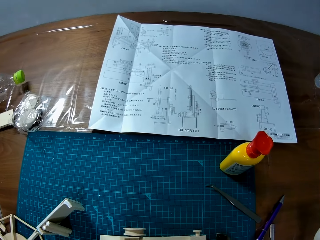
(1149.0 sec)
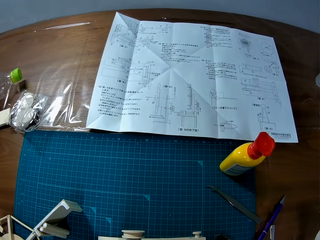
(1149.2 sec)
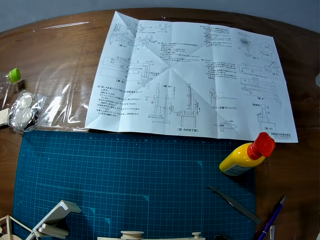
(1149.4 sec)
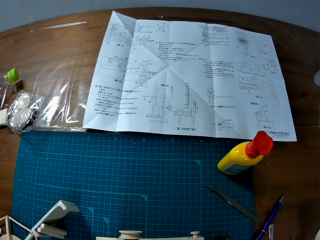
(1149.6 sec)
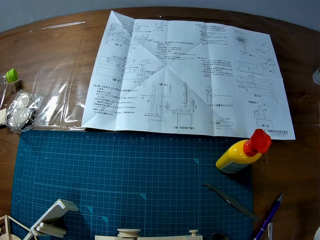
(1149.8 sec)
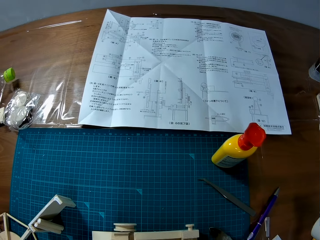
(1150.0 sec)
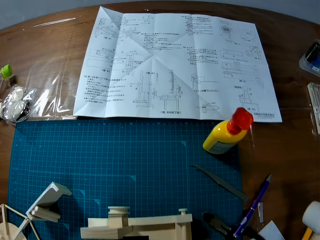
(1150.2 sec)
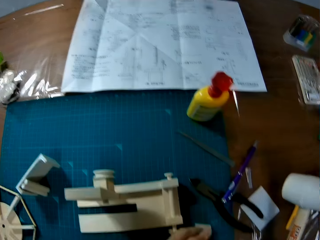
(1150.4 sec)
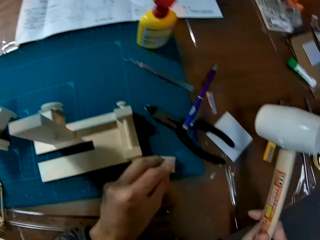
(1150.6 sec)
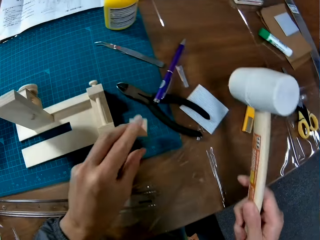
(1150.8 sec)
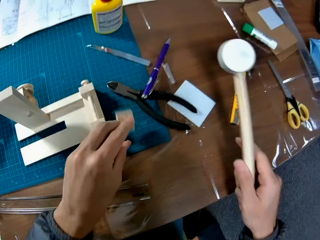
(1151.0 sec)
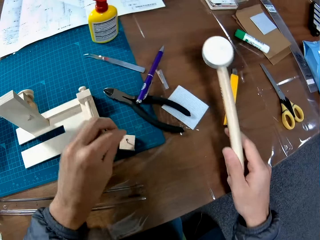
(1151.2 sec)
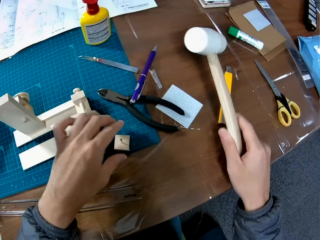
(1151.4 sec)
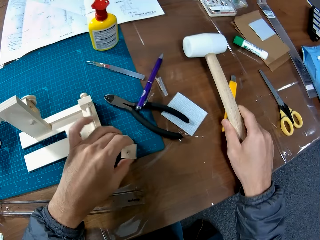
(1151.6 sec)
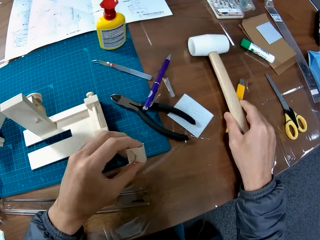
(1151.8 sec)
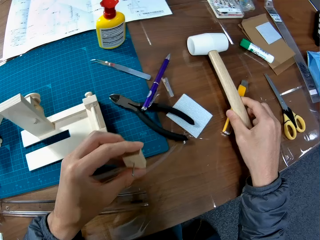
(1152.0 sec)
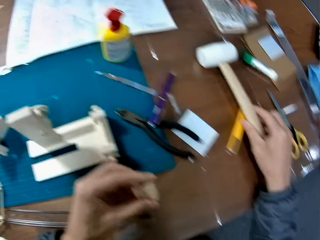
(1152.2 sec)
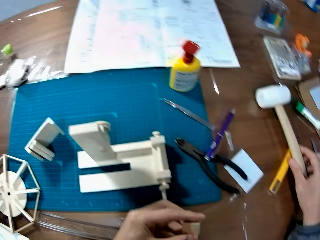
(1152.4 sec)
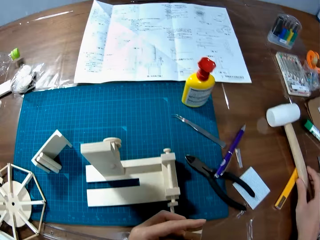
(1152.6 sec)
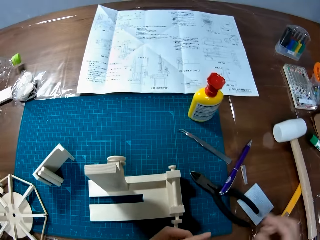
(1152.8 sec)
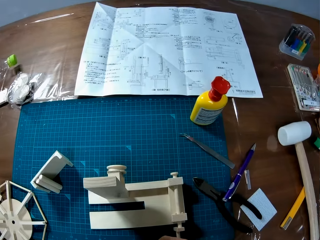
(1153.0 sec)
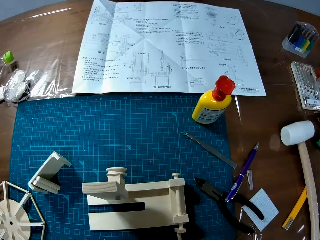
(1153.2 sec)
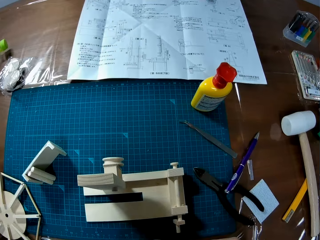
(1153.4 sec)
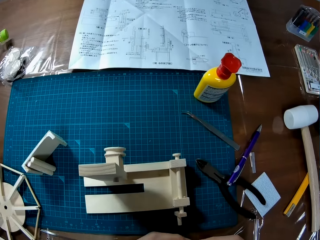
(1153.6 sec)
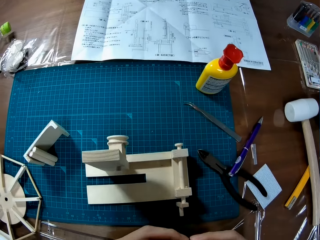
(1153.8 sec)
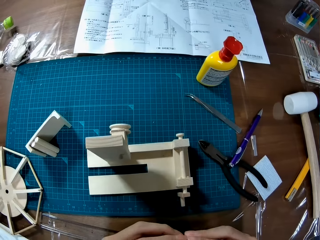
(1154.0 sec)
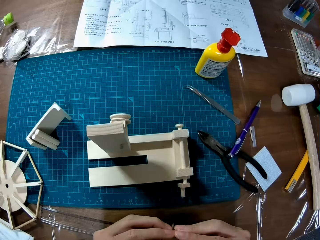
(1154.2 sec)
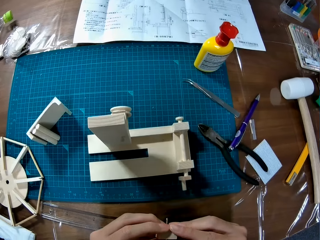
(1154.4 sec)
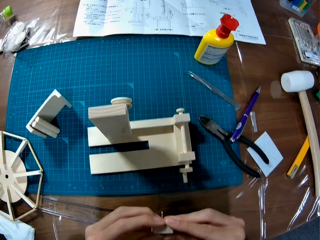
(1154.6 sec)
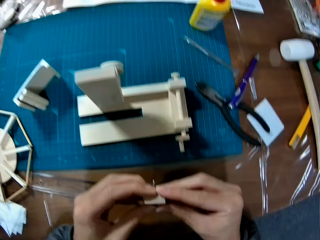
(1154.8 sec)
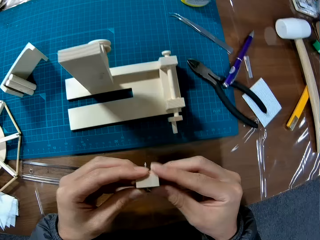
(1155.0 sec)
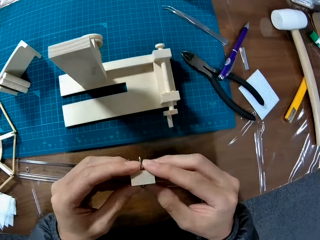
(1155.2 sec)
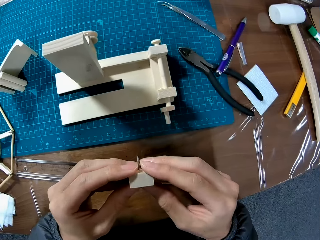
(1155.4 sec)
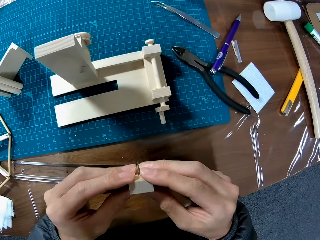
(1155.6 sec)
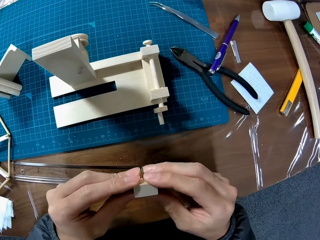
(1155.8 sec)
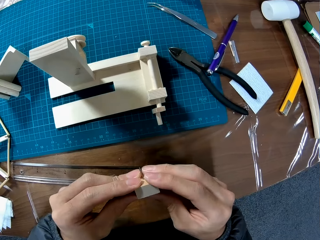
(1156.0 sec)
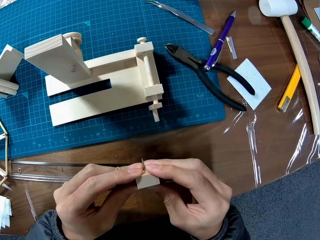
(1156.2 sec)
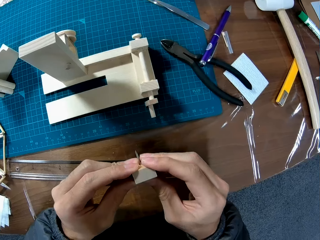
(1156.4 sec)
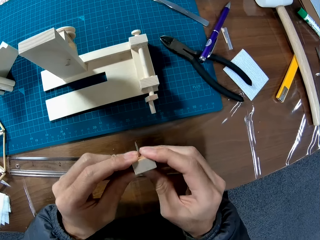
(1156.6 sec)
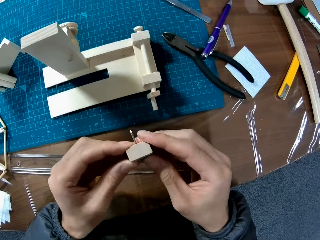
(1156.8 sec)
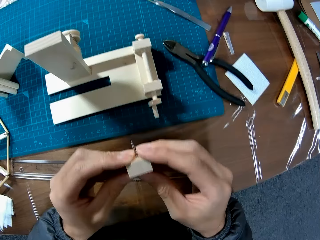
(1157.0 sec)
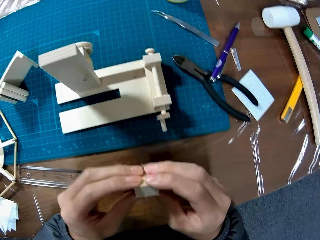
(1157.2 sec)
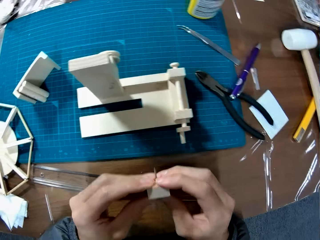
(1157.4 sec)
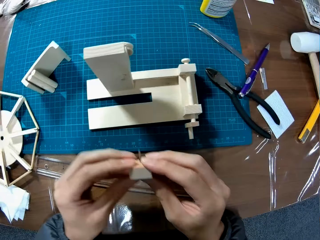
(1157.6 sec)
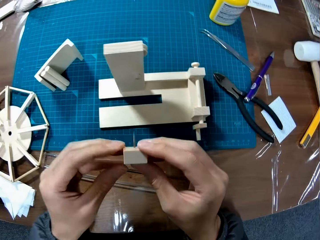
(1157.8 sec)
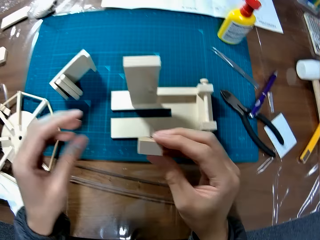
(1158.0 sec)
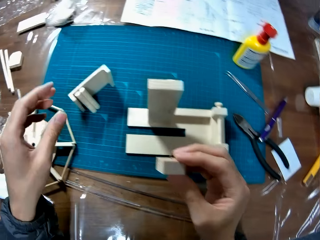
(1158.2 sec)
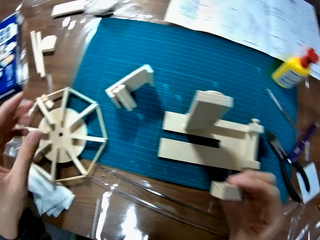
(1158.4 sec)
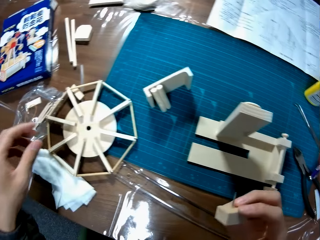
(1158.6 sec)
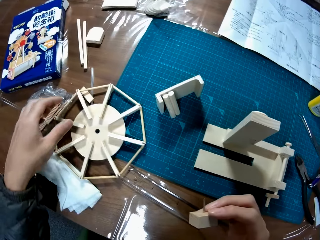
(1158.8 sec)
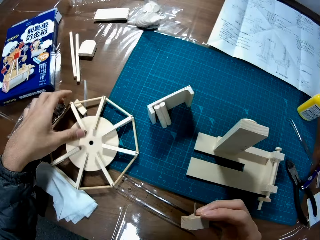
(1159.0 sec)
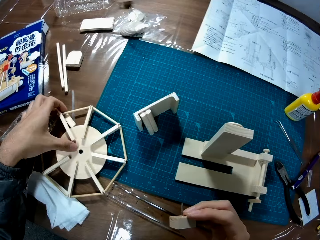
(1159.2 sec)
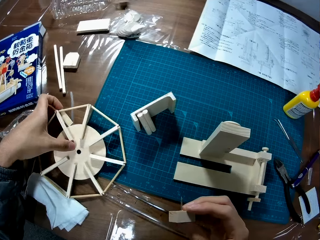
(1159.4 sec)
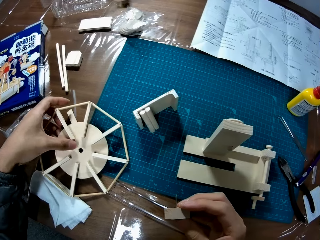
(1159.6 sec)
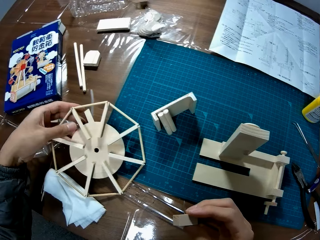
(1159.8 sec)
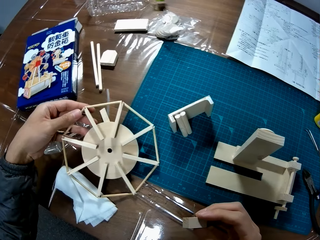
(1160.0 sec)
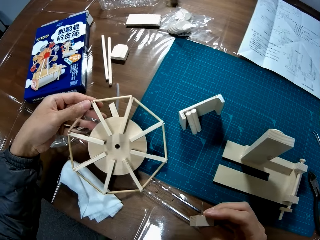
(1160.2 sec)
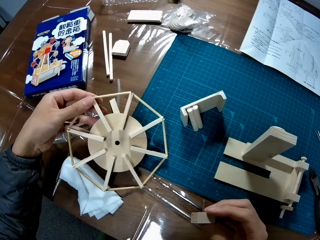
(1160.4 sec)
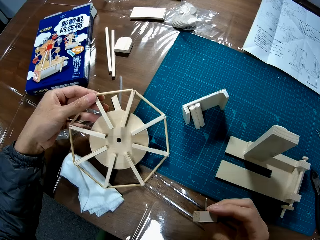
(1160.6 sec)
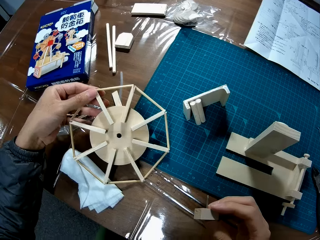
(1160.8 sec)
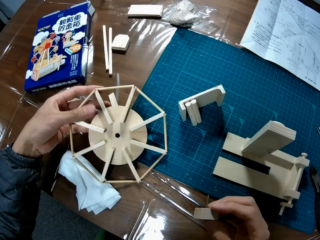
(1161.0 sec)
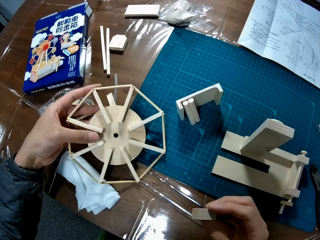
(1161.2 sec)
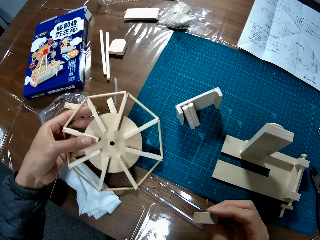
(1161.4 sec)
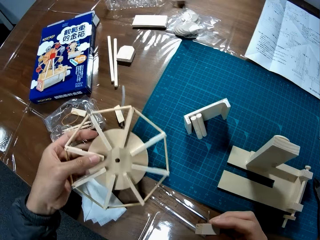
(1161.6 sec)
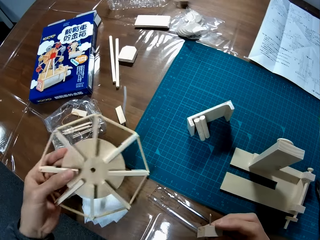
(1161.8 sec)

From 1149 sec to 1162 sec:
The camera wearer looks at the sketch paper. They drop the piece. They drop the hammer. They pick up the piece. They fix the nail in the piece of wood. They take the wheel model.

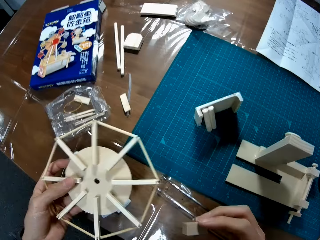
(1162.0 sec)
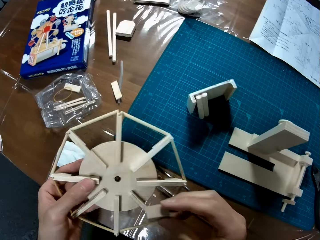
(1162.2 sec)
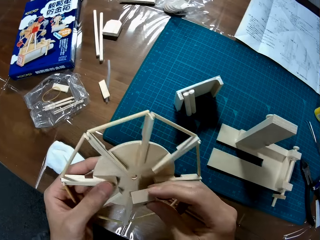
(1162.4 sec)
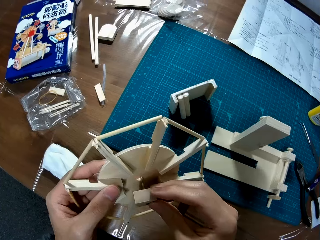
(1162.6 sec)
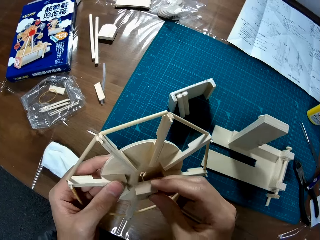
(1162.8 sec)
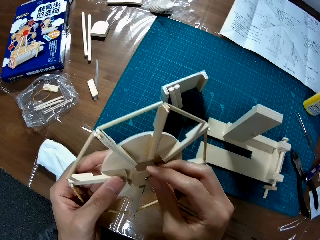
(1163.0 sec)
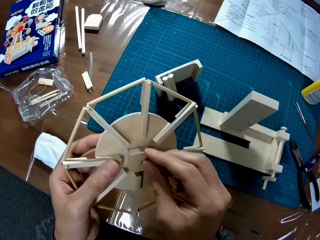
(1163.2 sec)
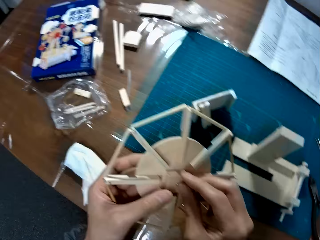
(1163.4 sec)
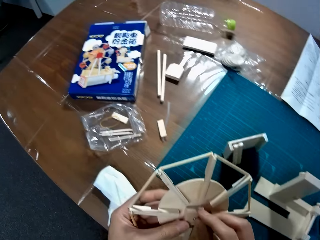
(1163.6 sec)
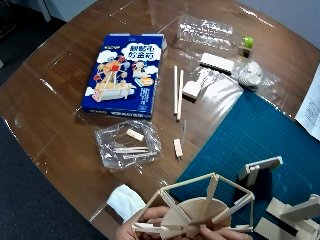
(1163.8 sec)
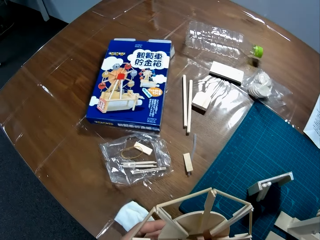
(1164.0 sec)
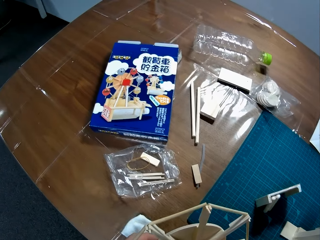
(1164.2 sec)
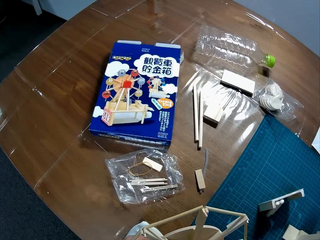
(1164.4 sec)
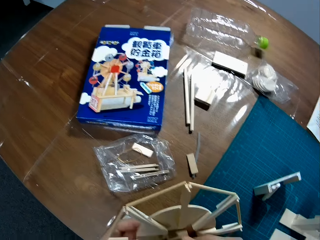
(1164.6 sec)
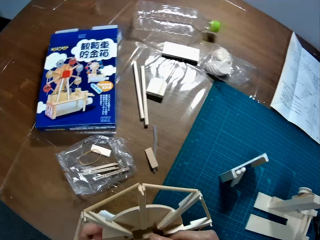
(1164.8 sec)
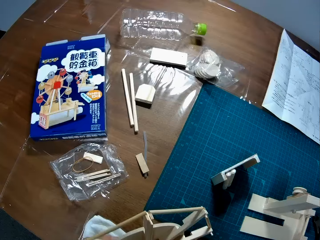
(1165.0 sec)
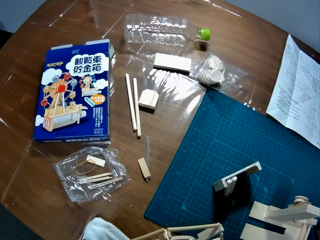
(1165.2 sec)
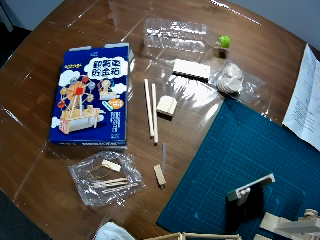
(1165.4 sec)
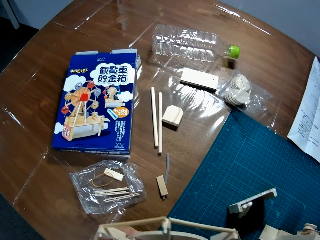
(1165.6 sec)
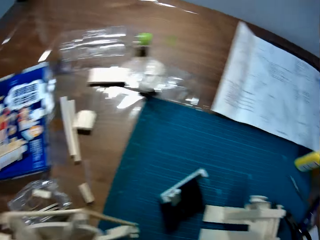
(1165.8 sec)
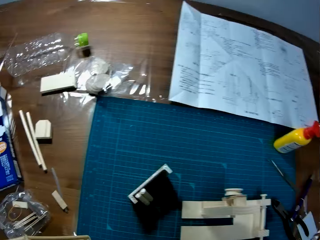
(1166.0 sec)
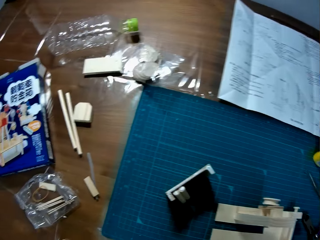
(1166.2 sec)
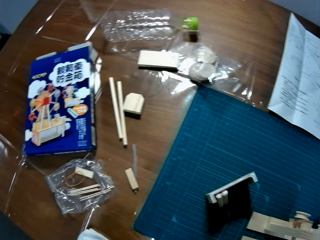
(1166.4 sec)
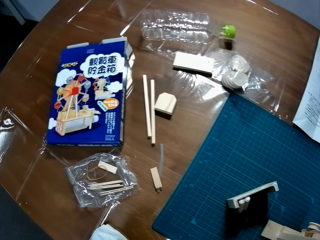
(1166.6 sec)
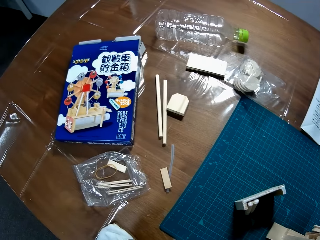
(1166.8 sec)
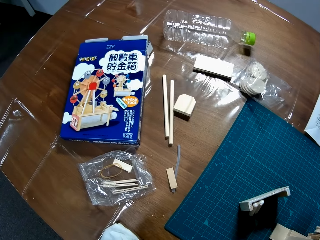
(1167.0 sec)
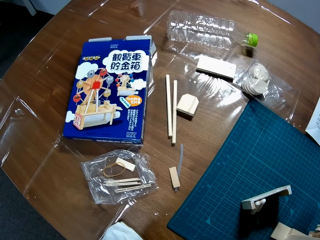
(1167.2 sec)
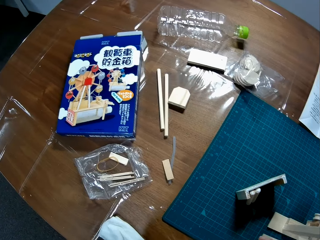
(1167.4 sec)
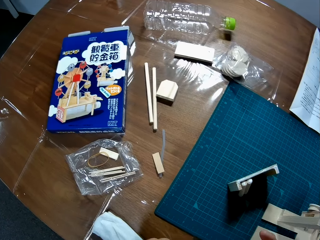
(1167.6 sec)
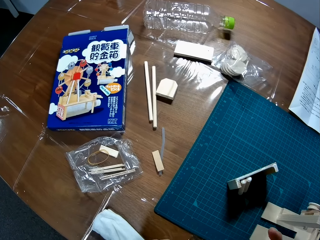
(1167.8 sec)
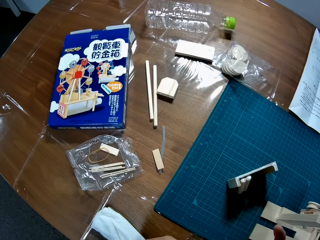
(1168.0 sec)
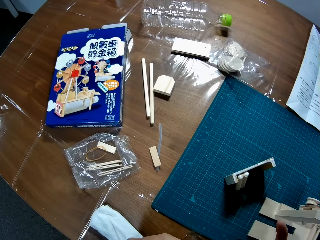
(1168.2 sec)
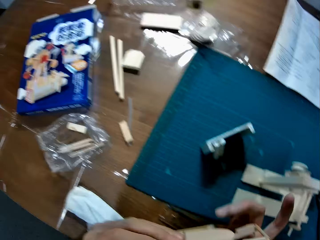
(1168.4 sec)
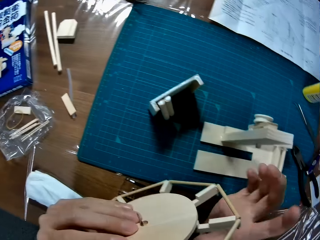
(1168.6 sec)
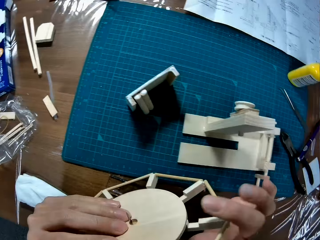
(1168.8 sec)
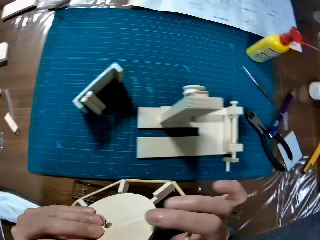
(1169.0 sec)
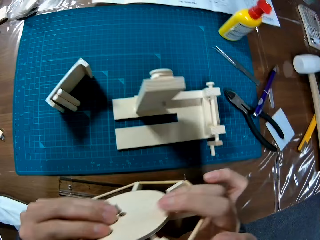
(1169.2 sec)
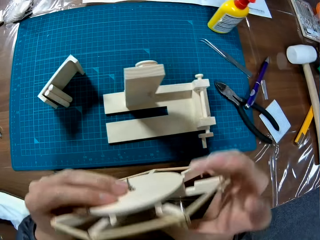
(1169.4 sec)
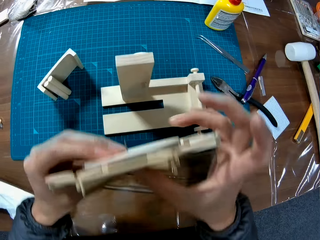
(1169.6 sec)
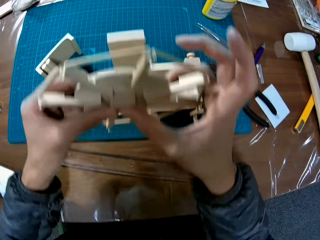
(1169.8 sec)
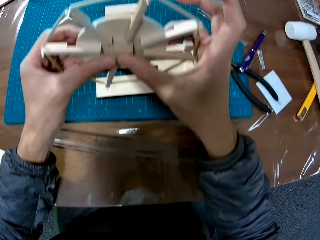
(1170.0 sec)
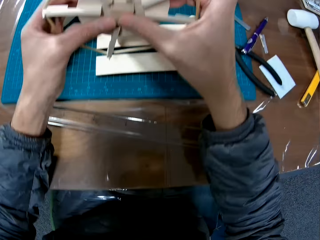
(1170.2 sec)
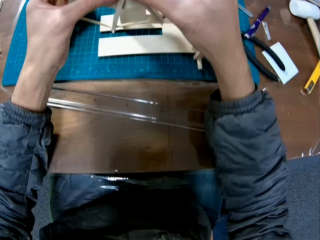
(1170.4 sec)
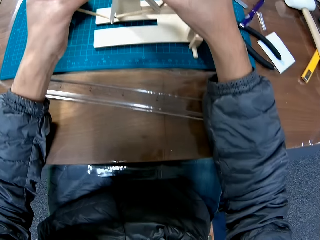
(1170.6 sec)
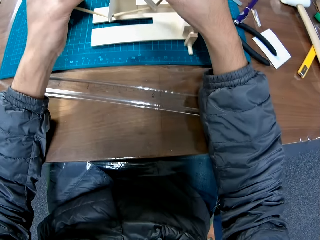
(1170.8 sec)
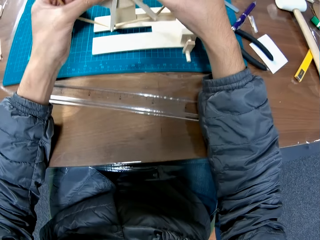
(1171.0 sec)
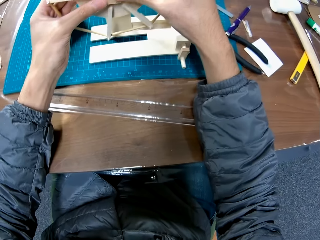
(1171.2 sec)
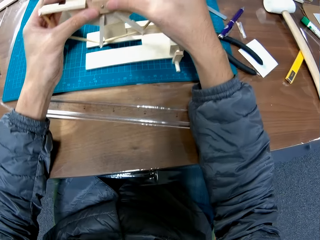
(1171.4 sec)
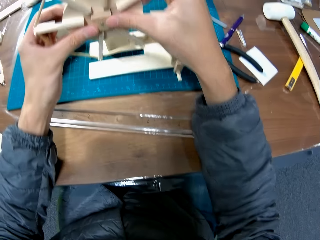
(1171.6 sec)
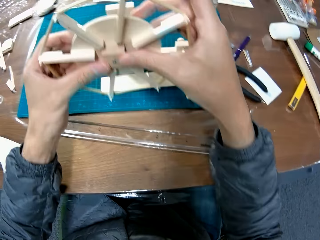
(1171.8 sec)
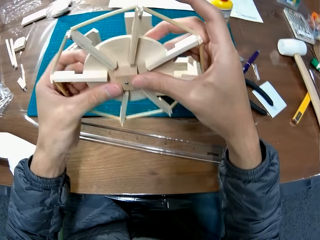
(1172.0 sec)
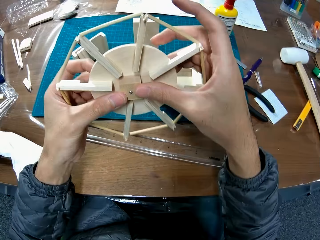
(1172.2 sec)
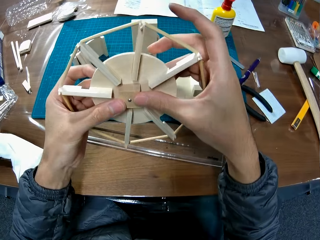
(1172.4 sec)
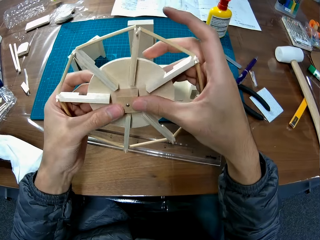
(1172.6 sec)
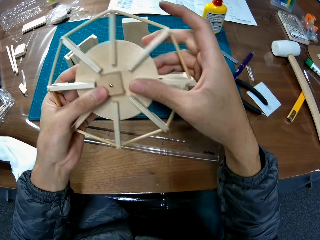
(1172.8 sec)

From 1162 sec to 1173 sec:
The camera wearer fixes the piece of wood on the wheel model. They fix the wheel on the model.
